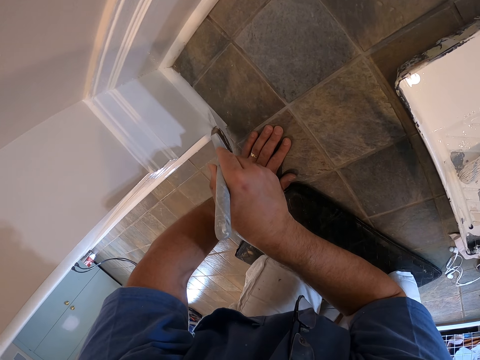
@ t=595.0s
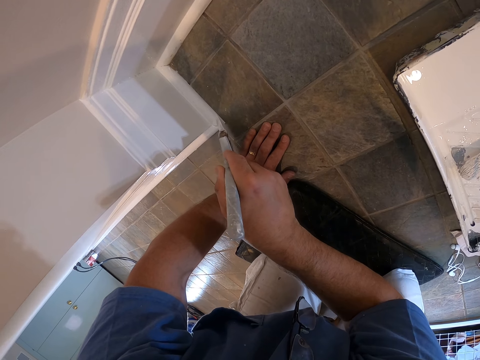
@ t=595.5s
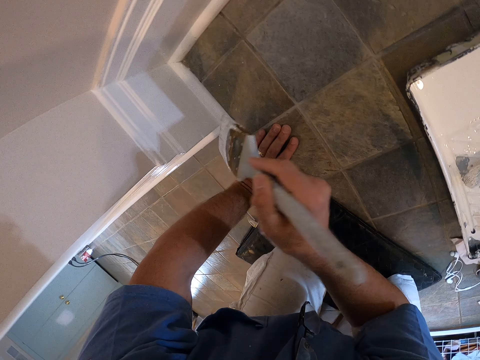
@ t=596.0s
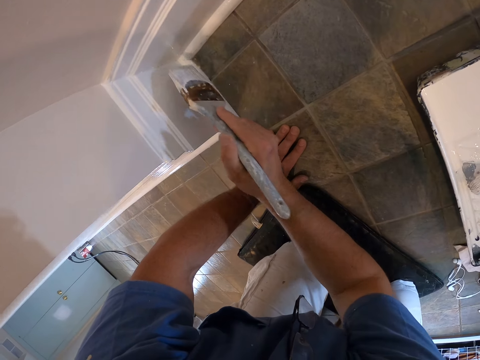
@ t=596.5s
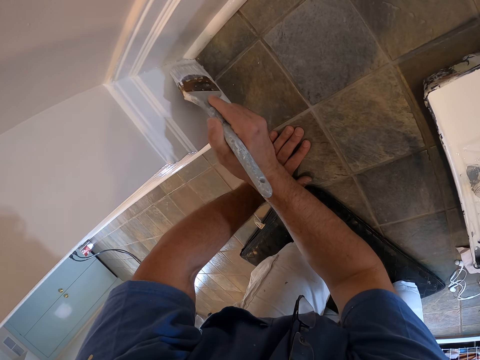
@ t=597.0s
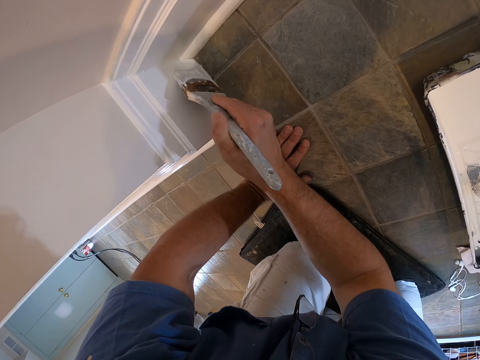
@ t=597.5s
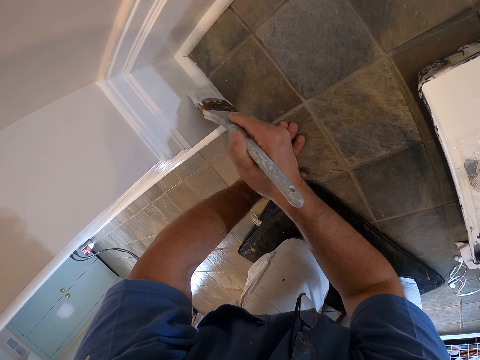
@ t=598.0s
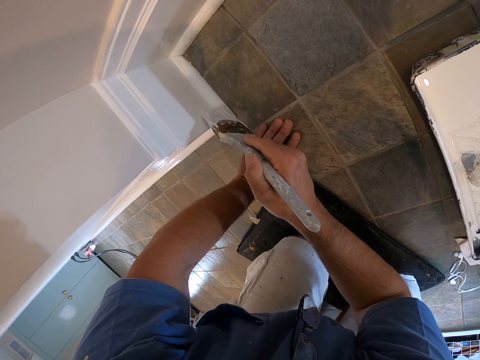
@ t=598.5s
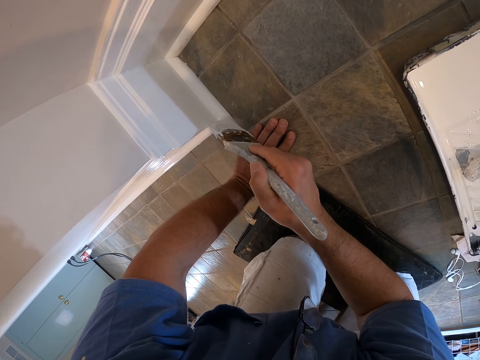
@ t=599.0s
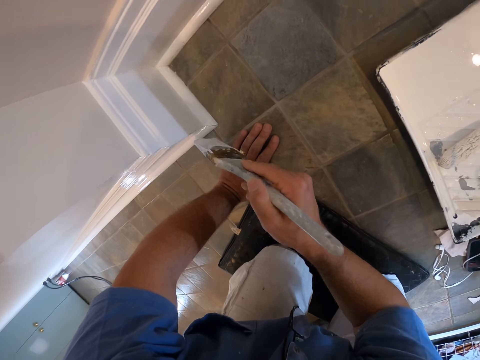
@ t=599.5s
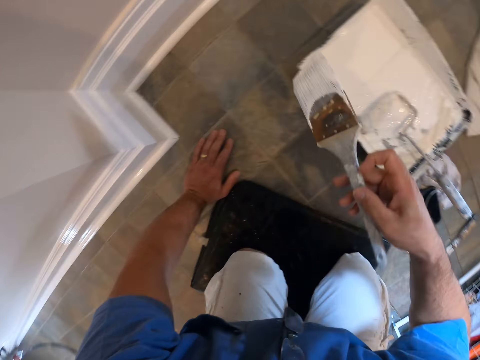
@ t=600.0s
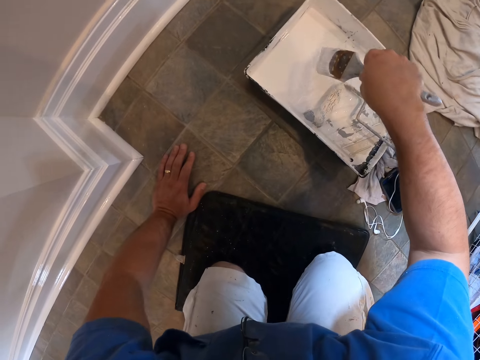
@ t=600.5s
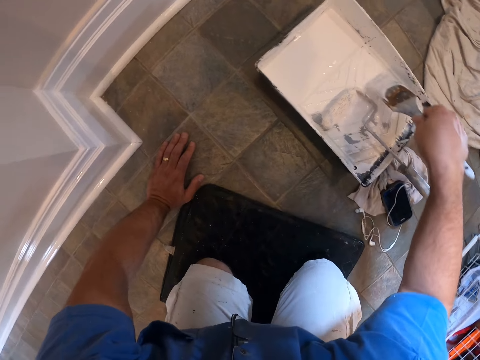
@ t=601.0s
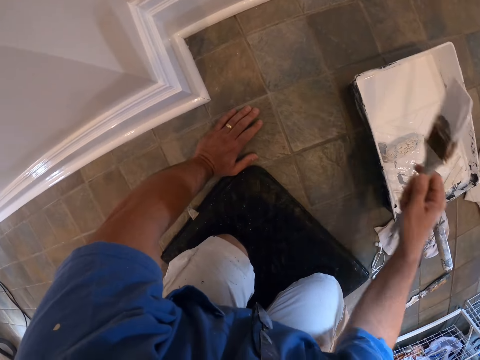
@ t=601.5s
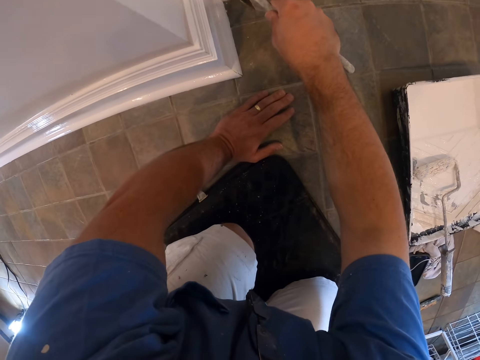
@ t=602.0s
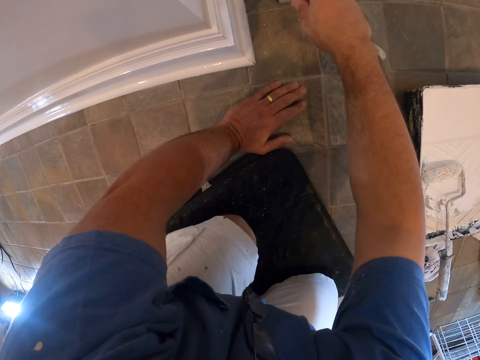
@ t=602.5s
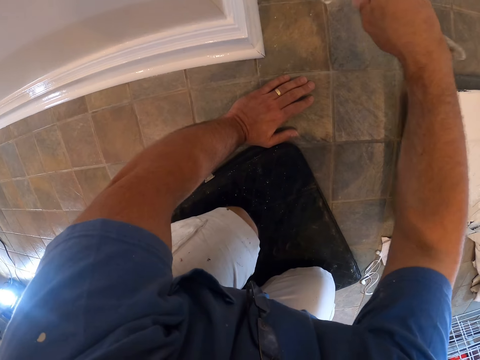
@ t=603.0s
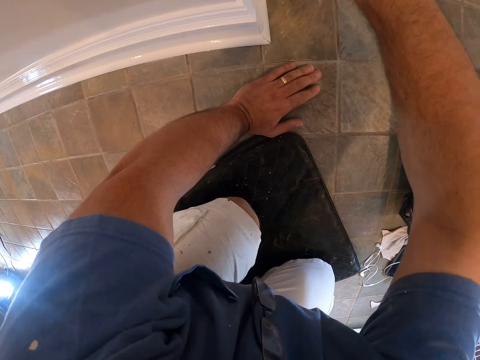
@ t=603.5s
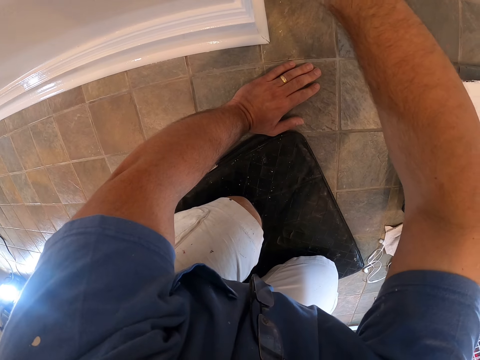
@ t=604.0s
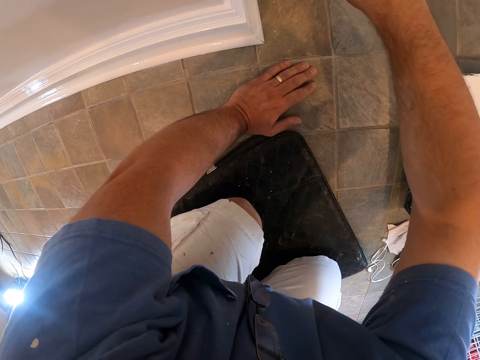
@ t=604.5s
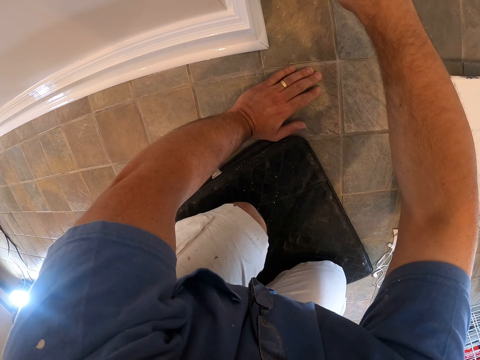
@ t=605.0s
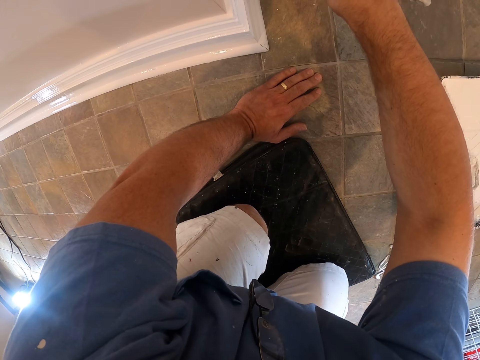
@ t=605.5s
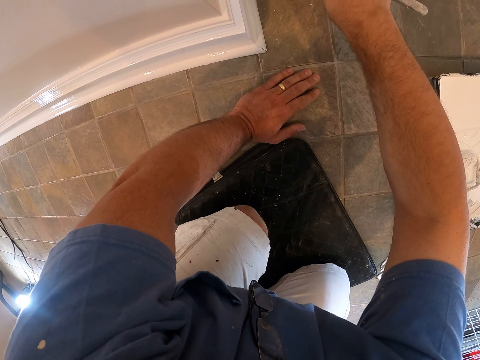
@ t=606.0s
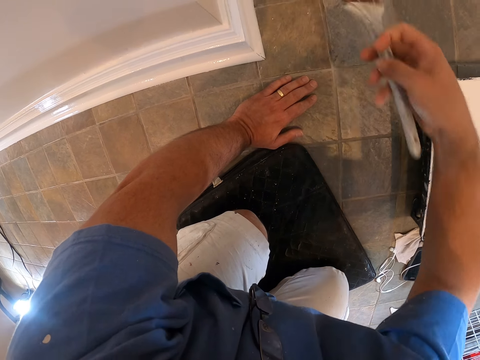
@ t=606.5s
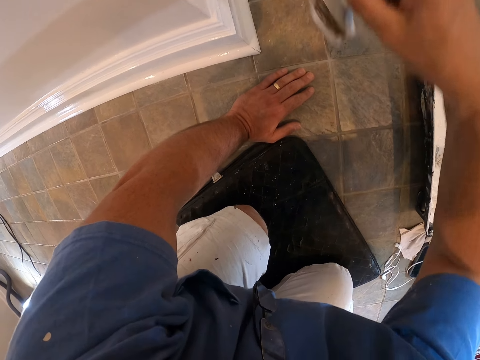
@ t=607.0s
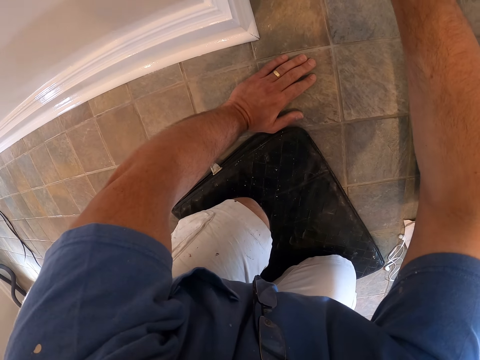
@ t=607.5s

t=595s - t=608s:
The camera wearer scoops paint with the paint brush in the paint container. They paint the wall skirt with the paint brush.

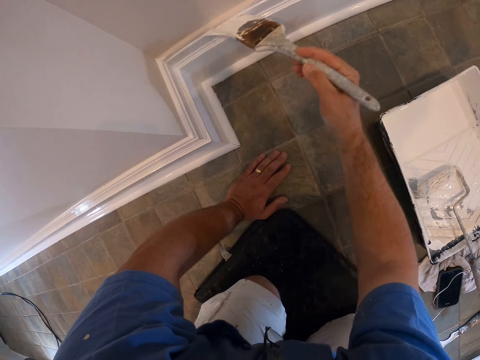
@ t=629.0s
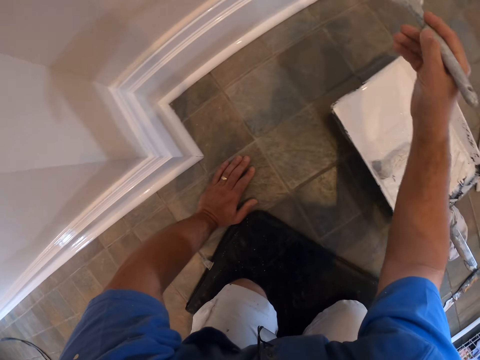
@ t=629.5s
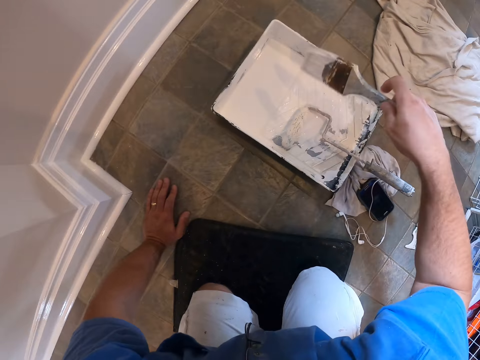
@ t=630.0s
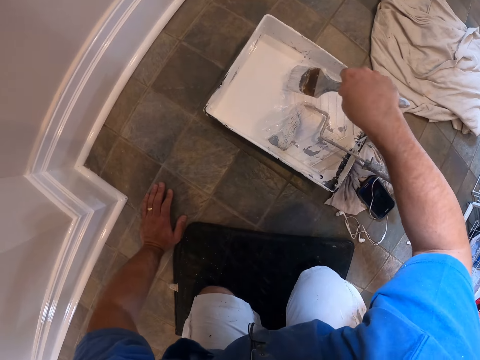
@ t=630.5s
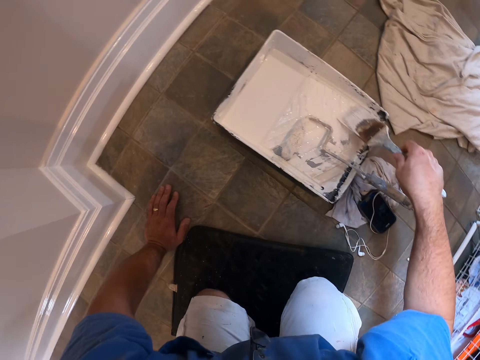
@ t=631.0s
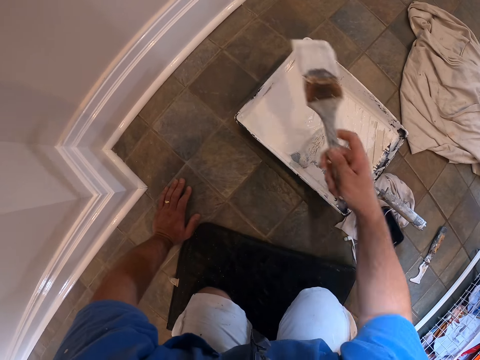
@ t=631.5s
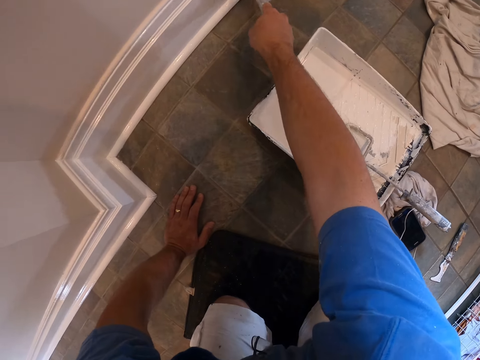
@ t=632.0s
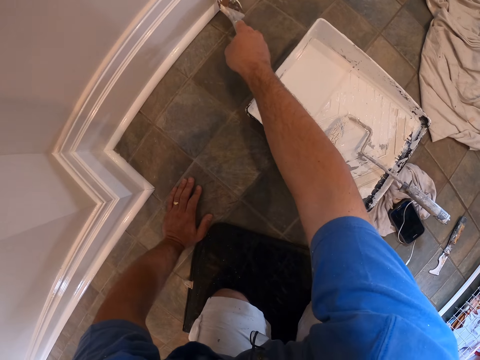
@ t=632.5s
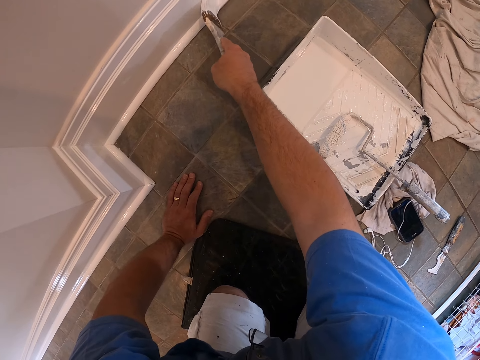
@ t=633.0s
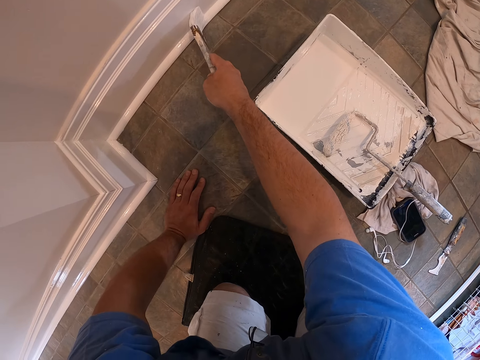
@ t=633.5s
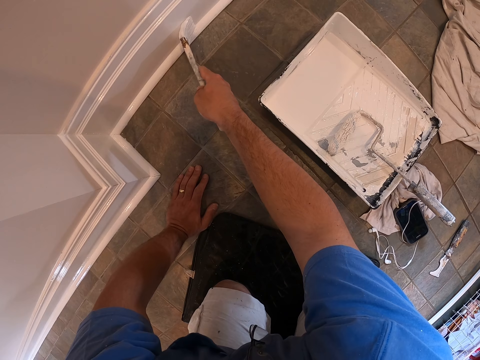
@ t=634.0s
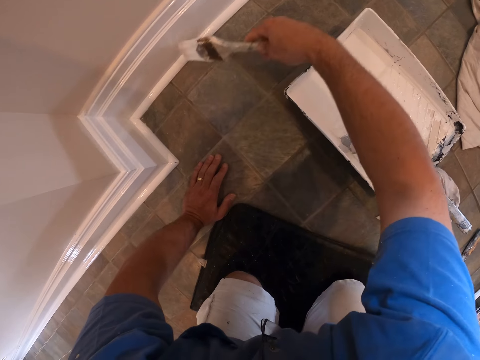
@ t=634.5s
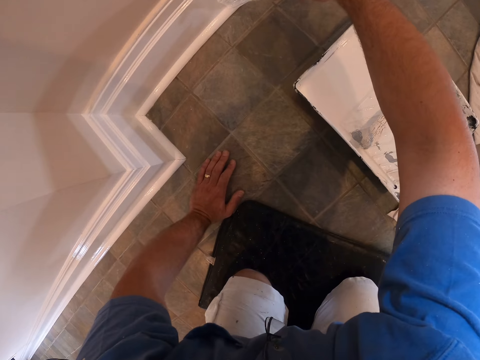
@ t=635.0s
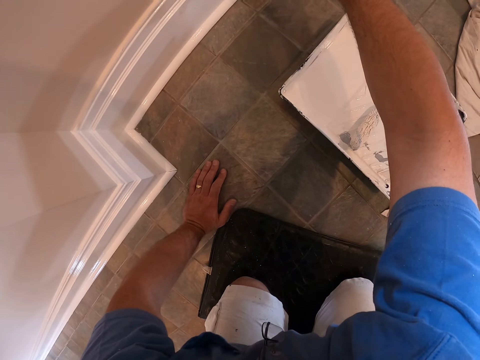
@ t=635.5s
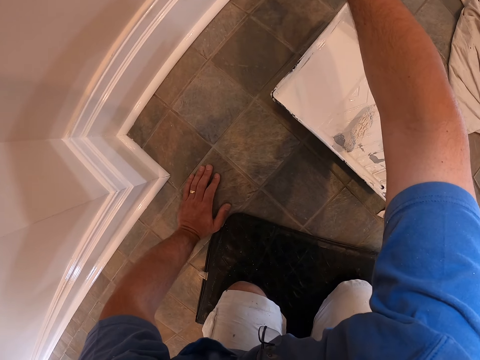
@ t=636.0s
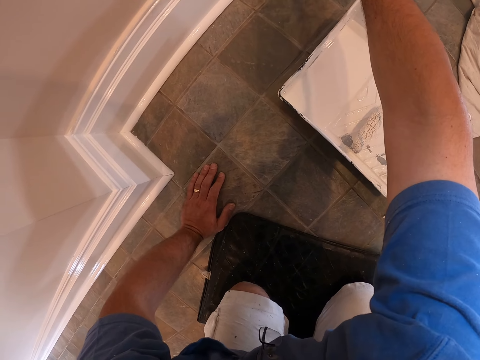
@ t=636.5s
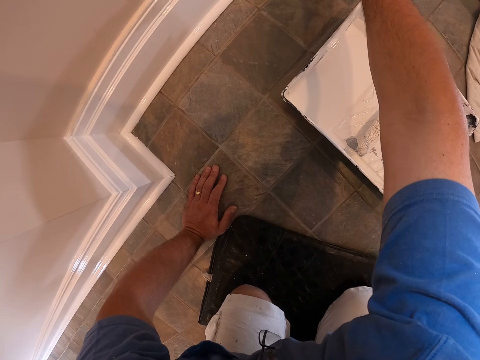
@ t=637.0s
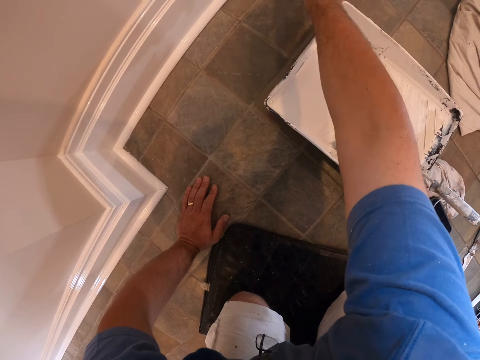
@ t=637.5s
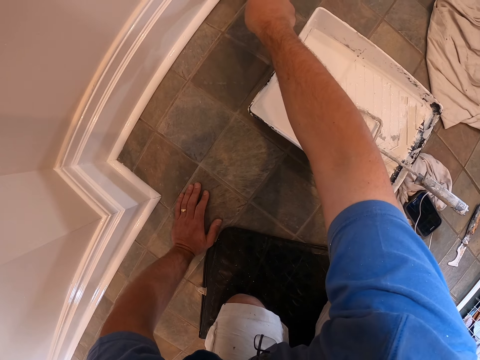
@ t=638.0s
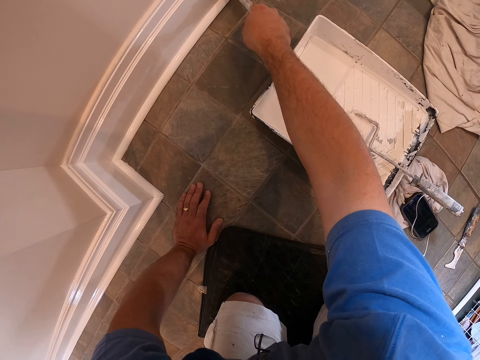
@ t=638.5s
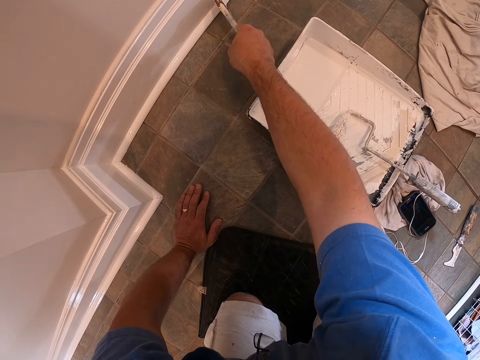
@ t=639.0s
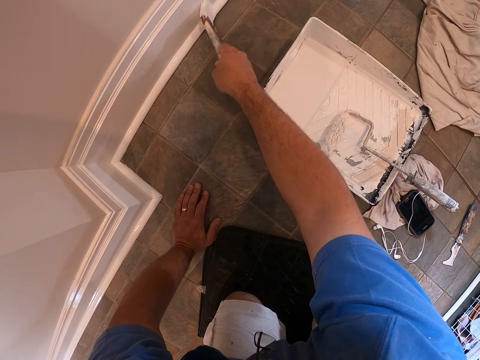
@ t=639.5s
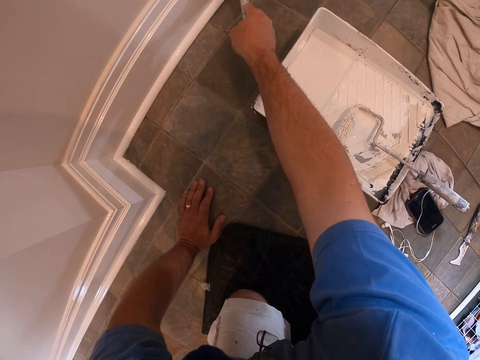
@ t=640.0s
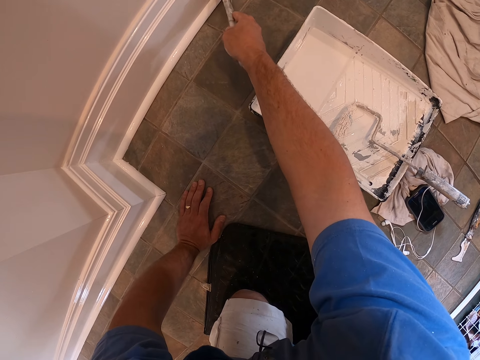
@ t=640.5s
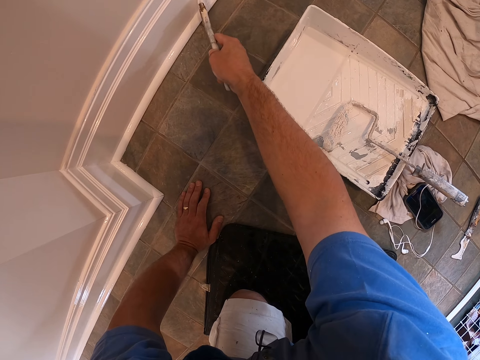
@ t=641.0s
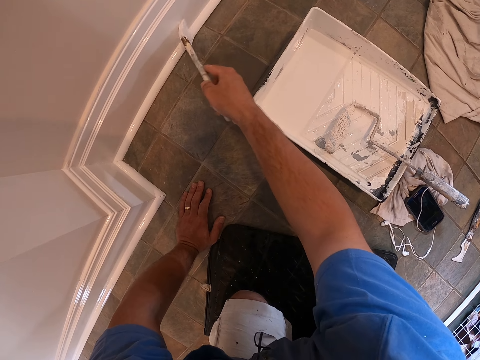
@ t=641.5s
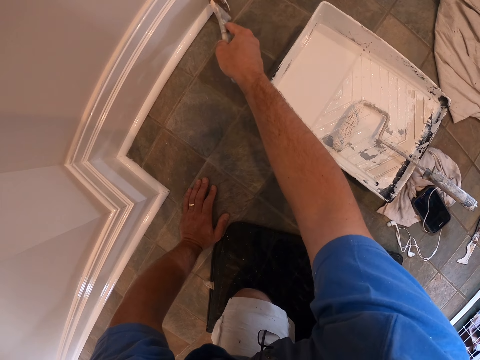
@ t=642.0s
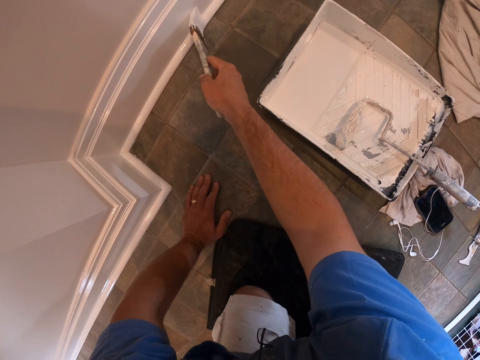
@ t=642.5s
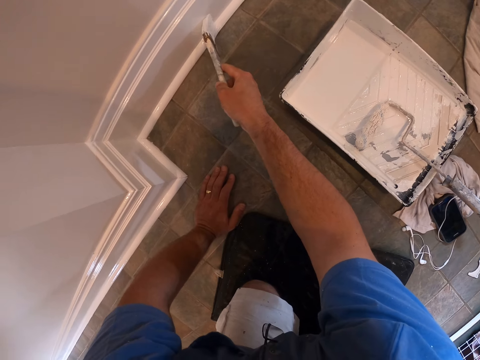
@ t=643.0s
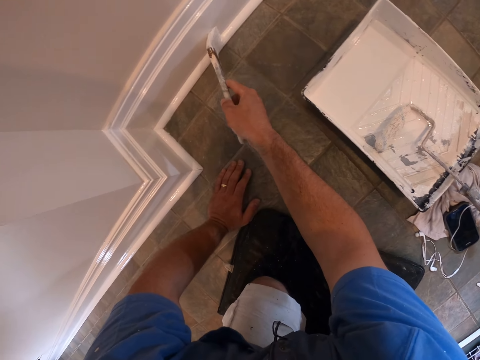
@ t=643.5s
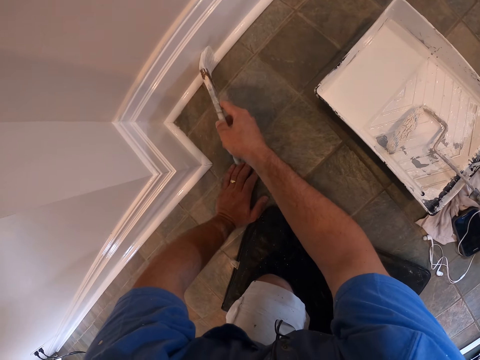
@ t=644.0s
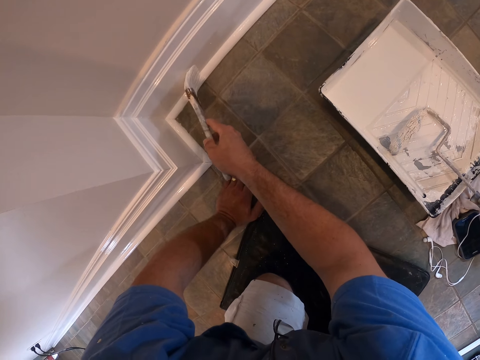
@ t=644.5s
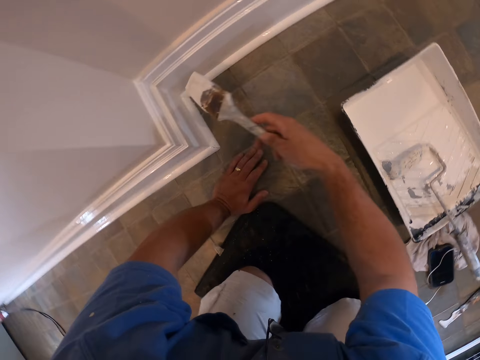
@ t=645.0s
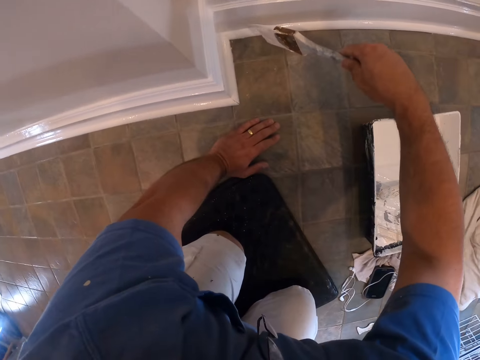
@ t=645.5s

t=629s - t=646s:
The camera wearer scoops paint with the paint brush in the paint container. They paint the wall skirt with the paint brush.
